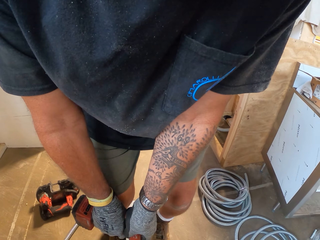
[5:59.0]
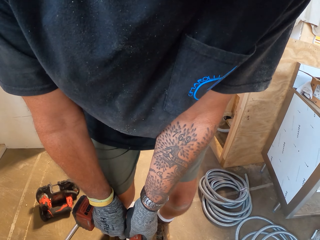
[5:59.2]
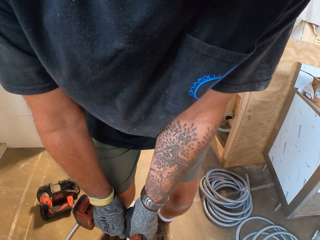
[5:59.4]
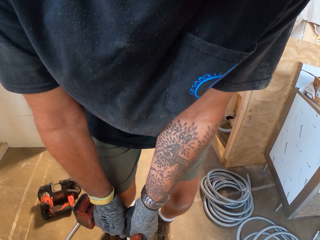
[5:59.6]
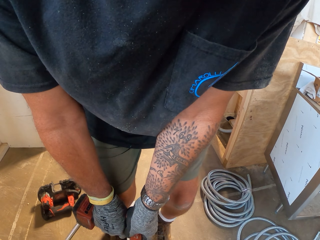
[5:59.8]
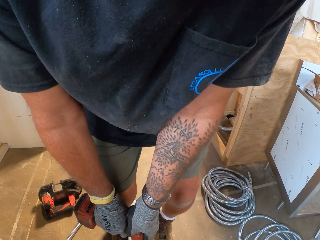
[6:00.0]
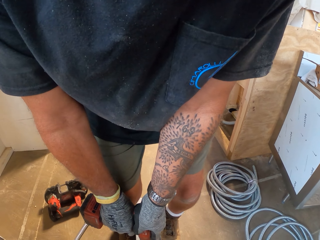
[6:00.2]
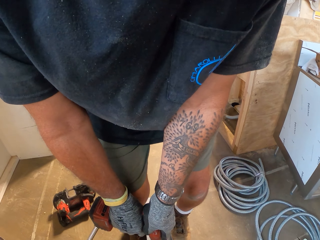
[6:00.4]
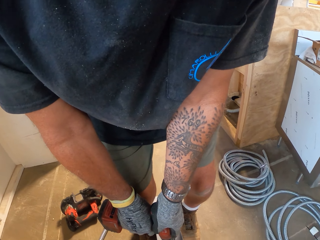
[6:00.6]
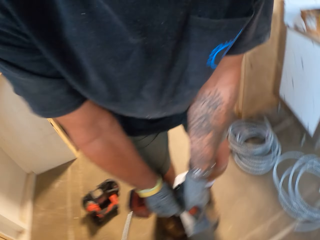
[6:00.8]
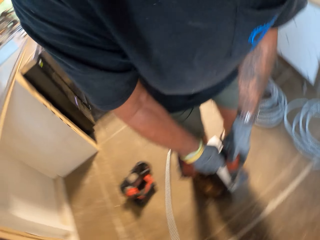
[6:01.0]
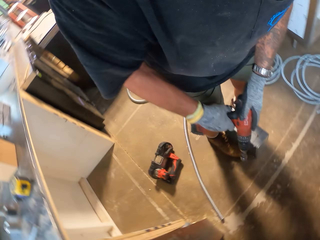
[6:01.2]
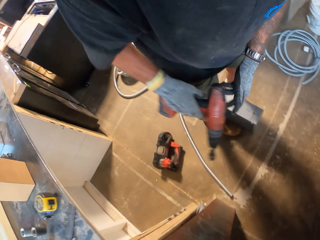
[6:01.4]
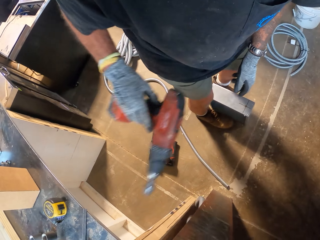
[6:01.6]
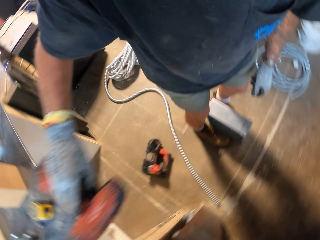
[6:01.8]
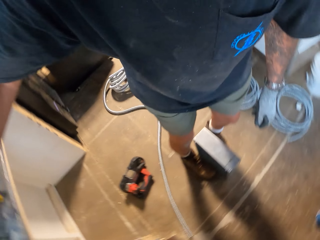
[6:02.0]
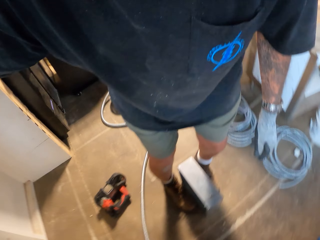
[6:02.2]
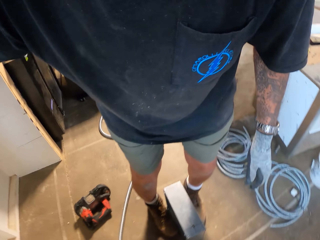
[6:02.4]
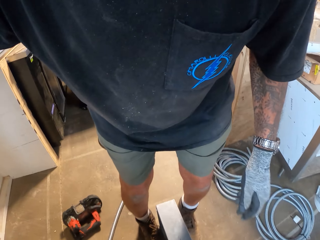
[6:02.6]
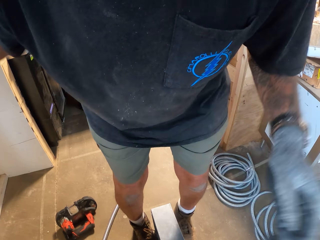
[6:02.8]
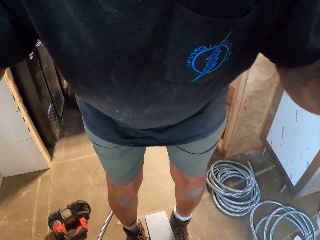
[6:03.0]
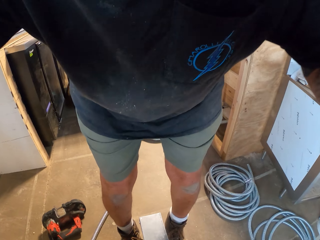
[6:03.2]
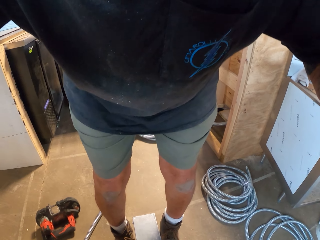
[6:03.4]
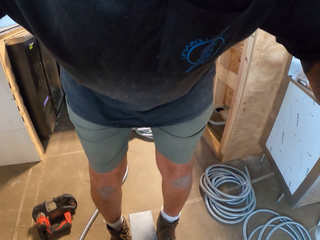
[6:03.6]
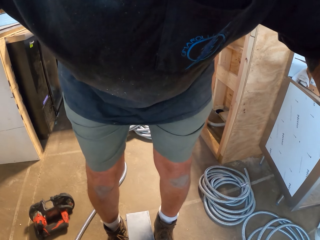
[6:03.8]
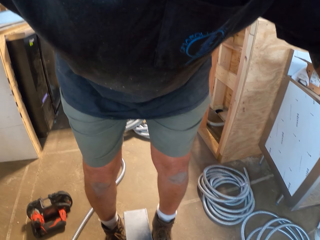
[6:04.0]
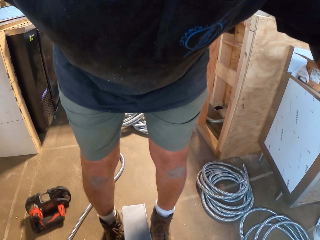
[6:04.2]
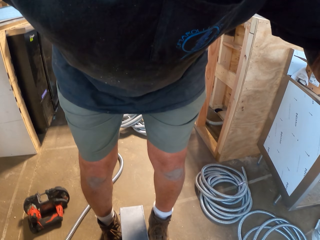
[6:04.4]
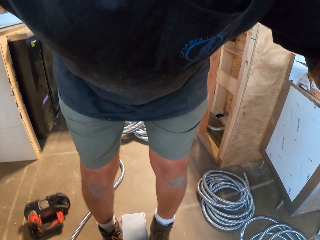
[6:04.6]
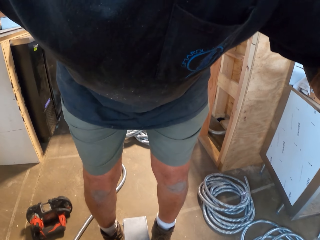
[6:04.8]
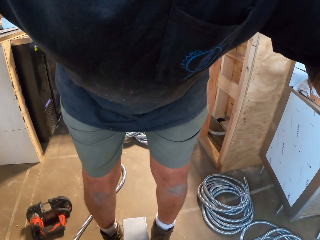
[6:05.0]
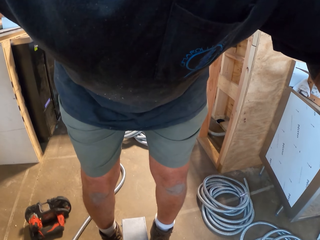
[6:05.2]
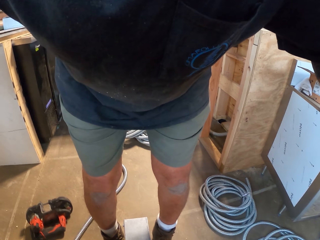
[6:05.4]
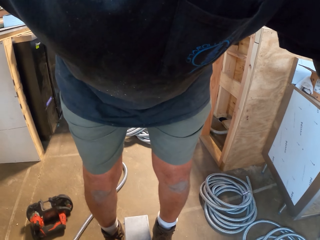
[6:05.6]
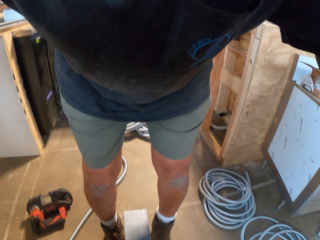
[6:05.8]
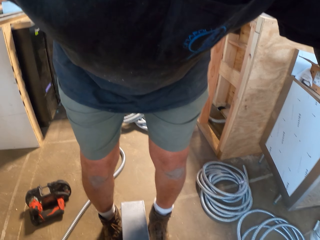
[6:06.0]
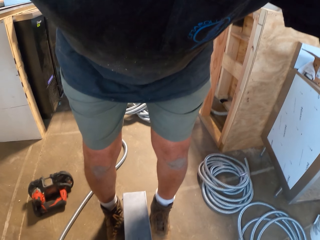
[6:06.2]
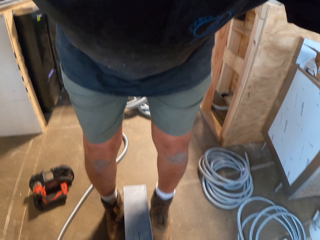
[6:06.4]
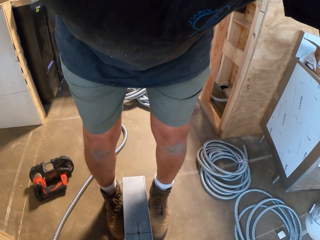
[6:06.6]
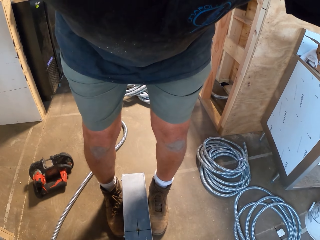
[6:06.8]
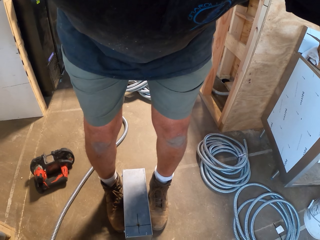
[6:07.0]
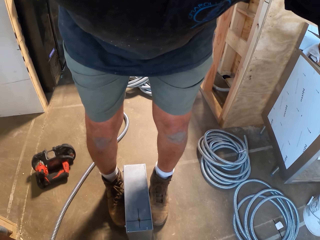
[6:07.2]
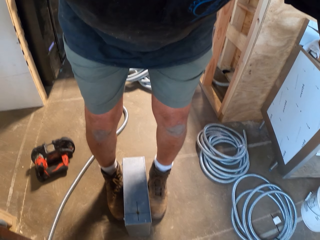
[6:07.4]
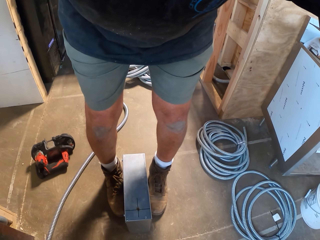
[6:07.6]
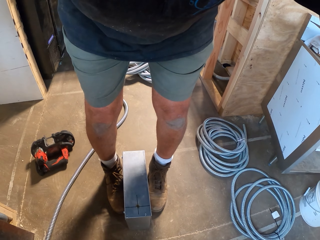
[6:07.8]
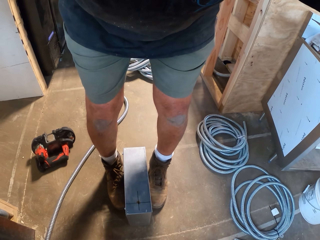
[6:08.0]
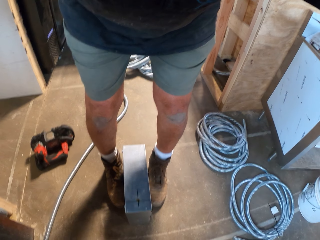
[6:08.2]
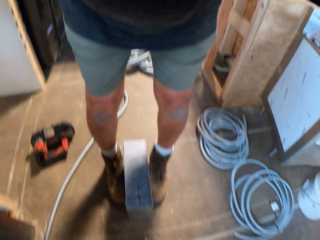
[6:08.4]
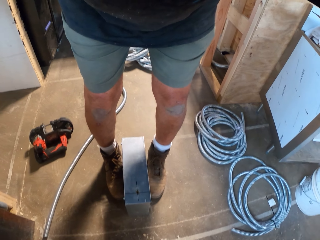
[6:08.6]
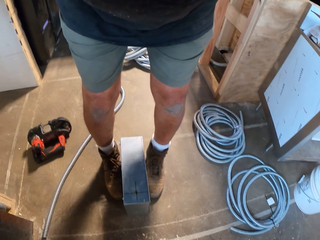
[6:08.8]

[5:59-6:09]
The camera wearer places the cordless drill on the table. They do something.

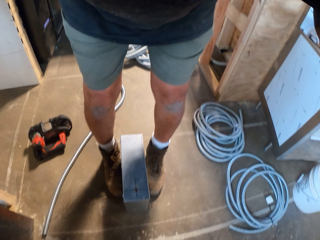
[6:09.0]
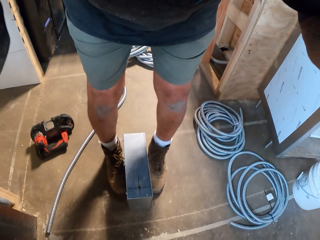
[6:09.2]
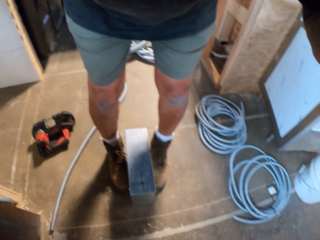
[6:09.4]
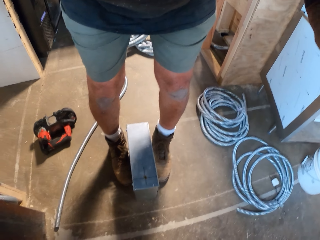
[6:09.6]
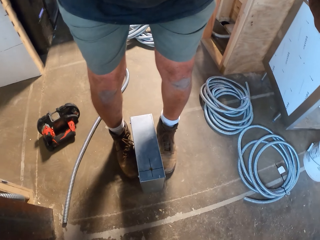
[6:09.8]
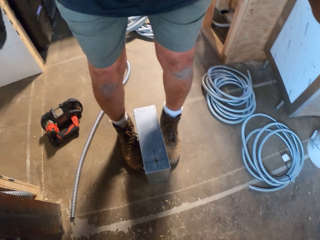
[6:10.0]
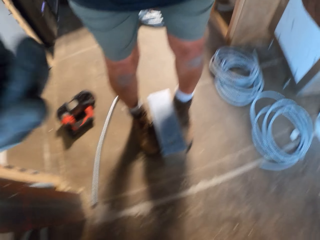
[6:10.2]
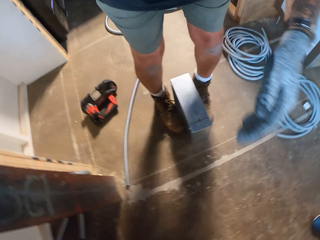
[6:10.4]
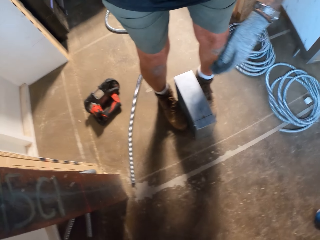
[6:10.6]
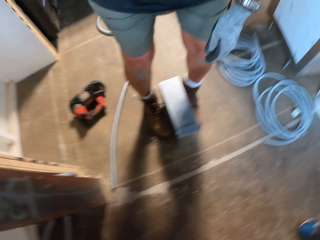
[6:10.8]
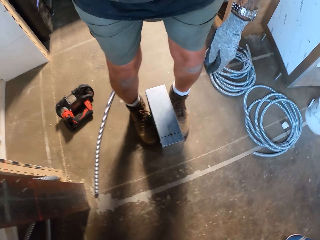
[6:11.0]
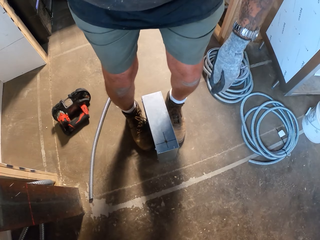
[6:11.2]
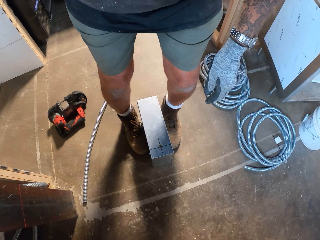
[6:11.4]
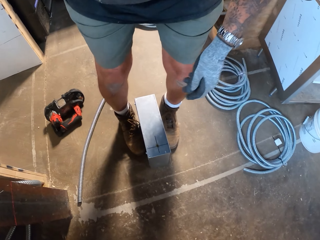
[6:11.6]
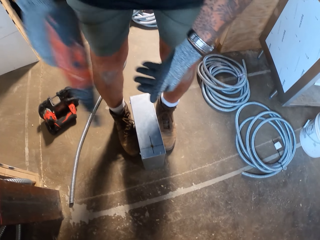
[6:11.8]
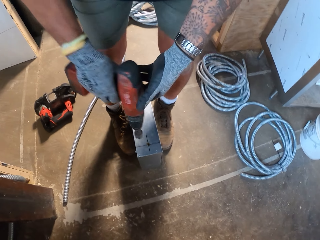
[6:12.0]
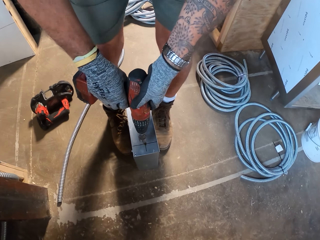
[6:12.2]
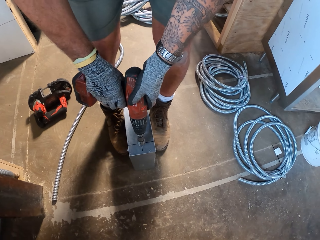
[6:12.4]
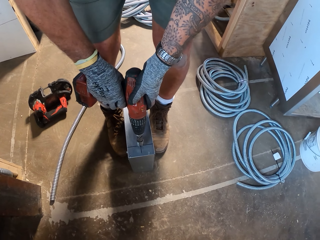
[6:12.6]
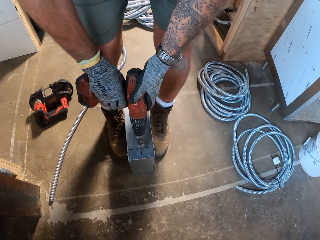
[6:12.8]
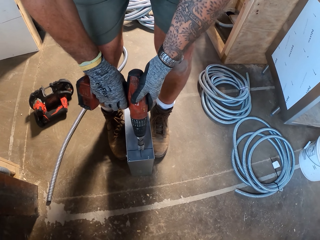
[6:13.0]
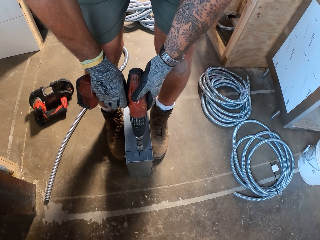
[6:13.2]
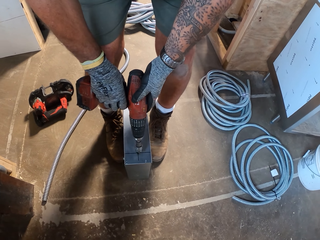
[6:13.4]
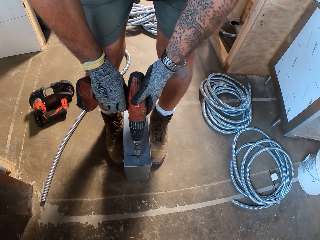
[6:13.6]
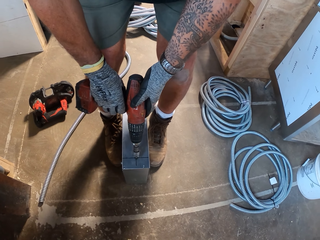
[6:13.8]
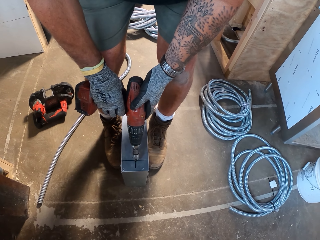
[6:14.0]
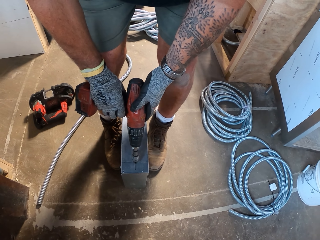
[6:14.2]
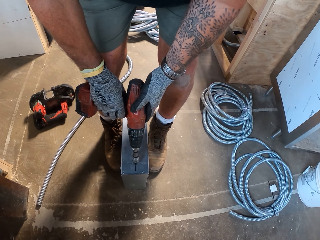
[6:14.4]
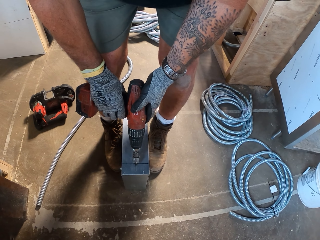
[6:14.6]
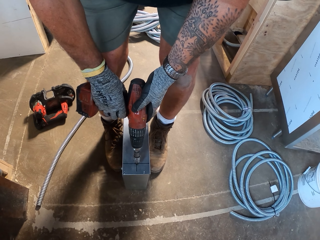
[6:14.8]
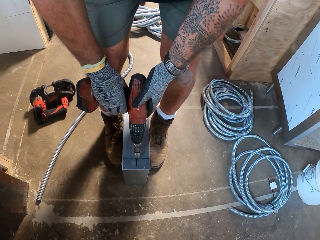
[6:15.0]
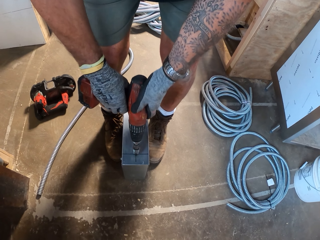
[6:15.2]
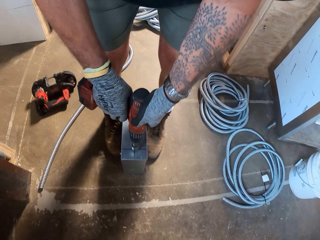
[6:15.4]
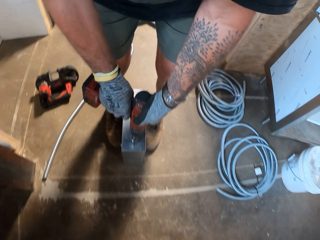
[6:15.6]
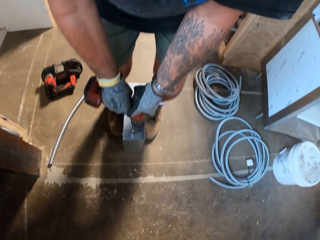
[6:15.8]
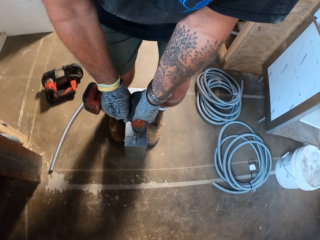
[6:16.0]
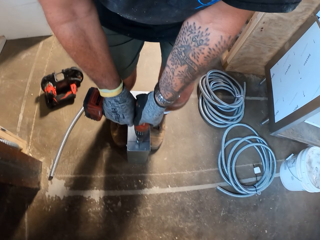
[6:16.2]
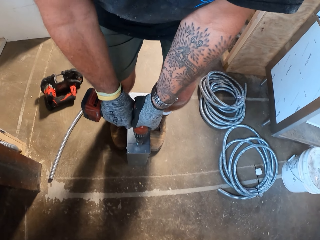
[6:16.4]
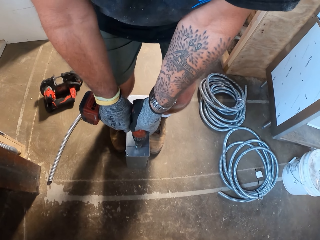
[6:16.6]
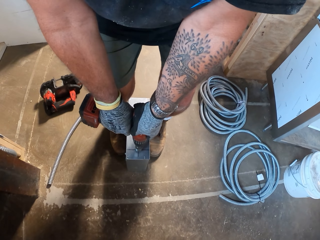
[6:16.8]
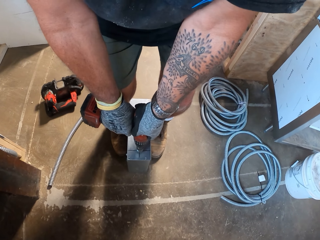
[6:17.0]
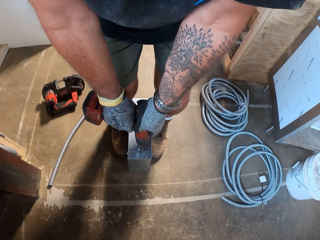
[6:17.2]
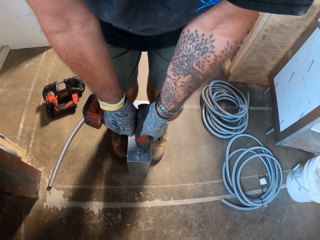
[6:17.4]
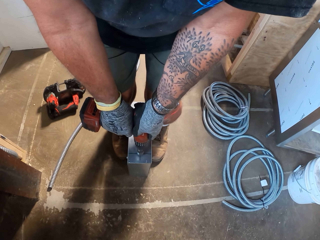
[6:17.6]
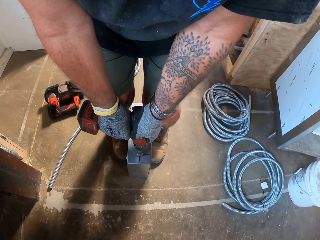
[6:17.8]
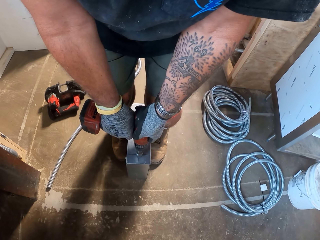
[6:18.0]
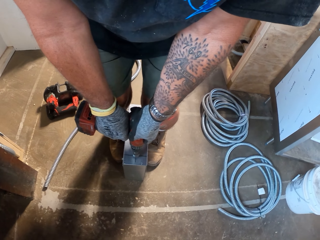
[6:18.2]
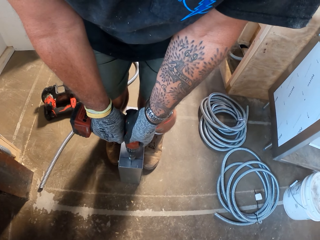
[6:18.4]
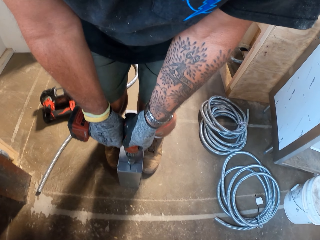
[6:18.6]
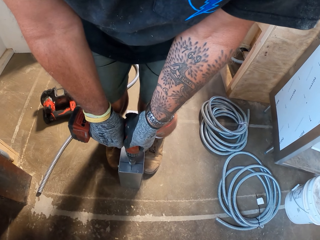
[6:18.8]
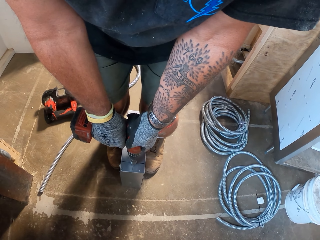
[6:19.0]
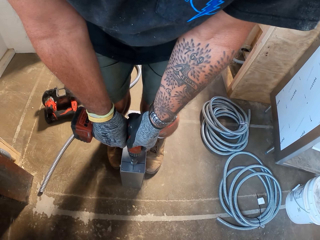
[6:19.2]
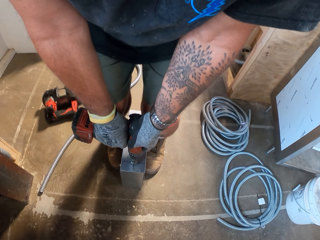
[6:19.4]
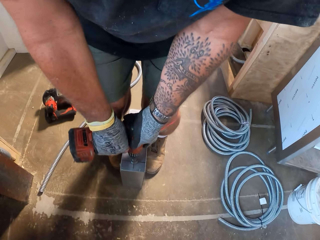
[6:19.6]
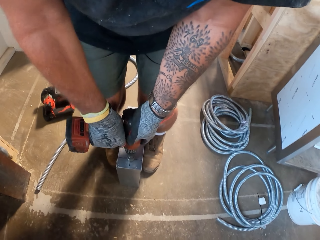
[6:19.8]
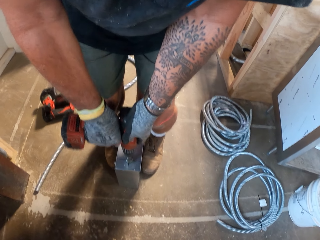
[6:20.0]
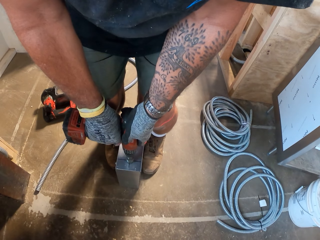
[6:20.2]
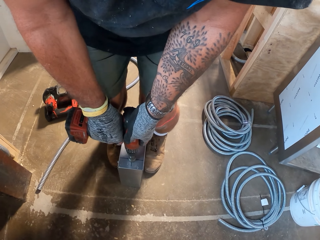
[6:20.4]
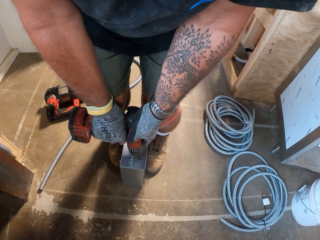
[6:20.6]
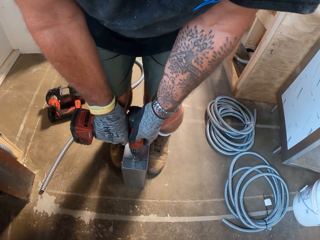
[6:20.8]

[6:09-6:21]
The camera wearer picks the cordless drill. They place the cordless drill on the metal box. They drill the metal box.
